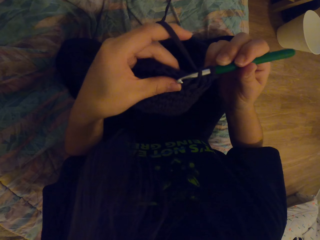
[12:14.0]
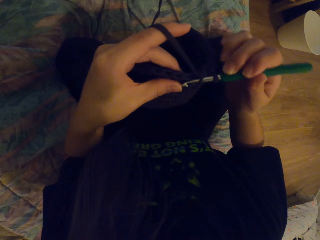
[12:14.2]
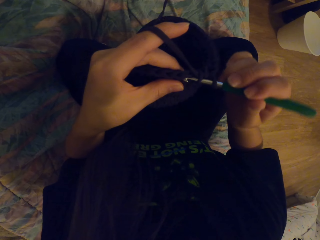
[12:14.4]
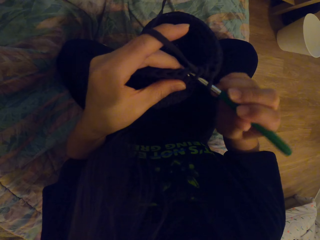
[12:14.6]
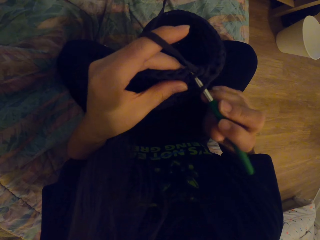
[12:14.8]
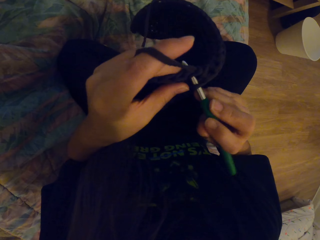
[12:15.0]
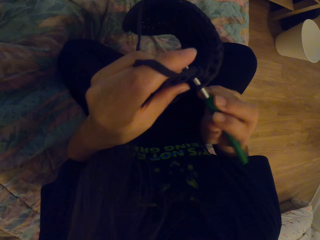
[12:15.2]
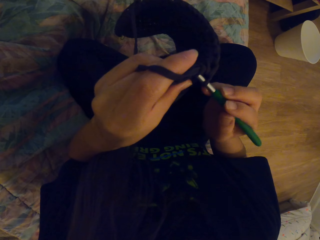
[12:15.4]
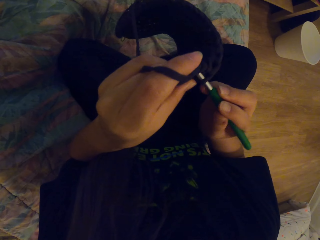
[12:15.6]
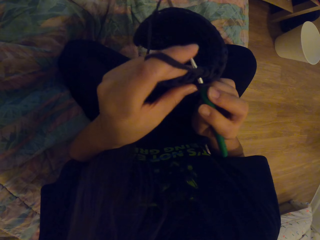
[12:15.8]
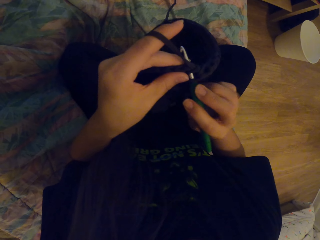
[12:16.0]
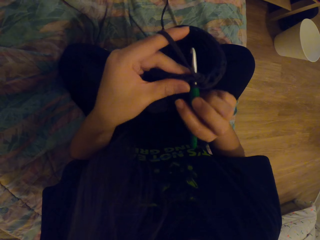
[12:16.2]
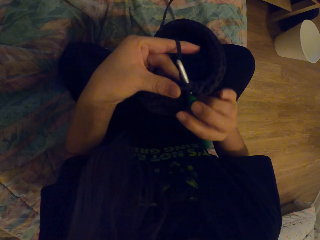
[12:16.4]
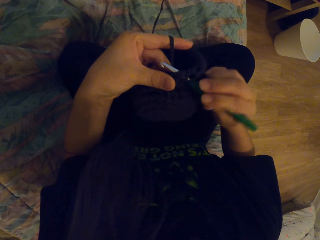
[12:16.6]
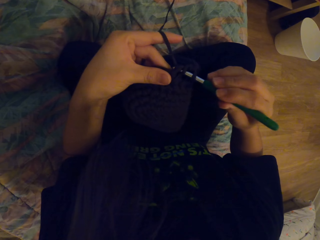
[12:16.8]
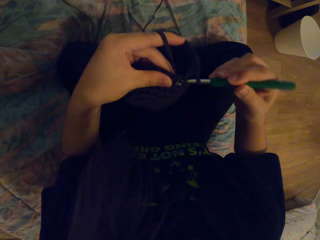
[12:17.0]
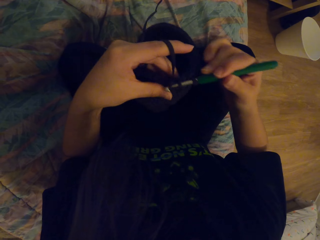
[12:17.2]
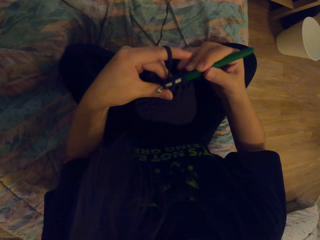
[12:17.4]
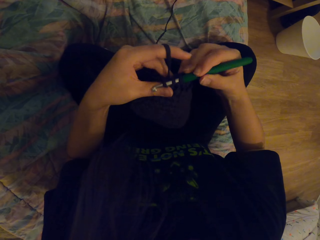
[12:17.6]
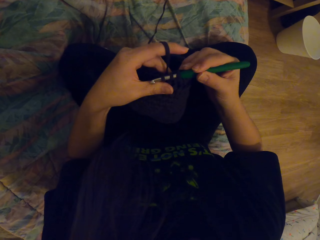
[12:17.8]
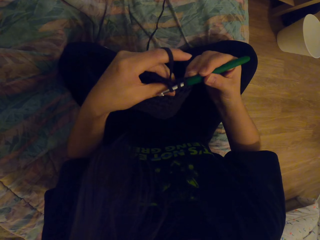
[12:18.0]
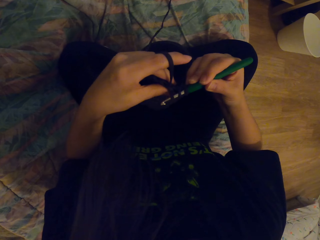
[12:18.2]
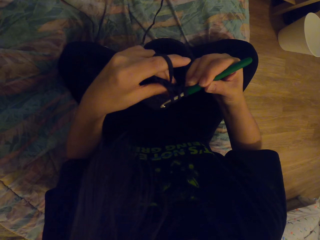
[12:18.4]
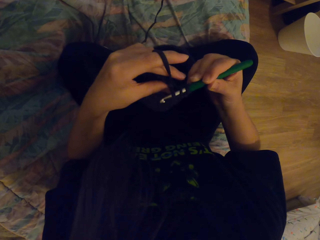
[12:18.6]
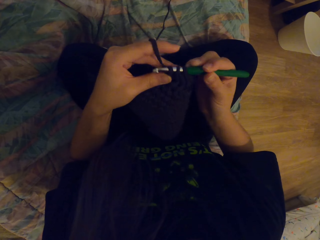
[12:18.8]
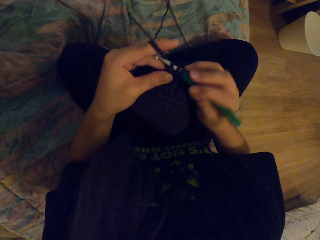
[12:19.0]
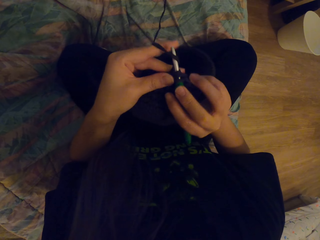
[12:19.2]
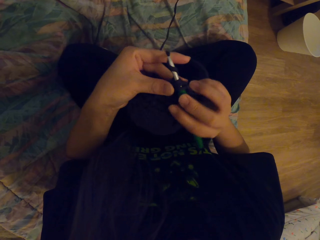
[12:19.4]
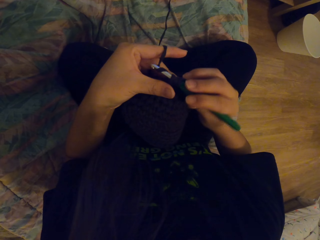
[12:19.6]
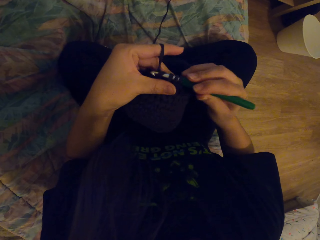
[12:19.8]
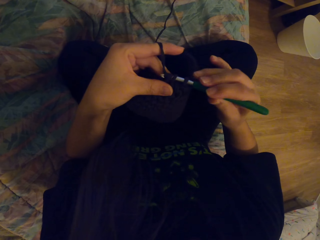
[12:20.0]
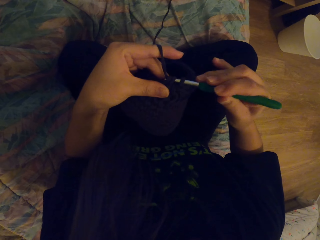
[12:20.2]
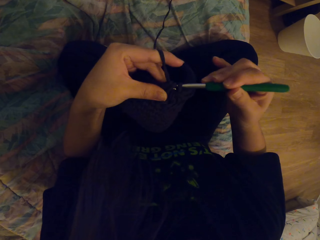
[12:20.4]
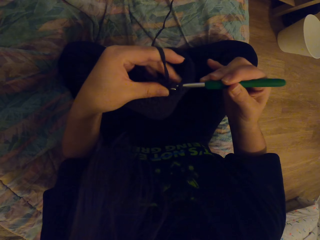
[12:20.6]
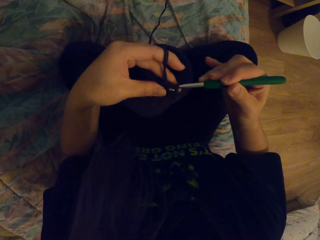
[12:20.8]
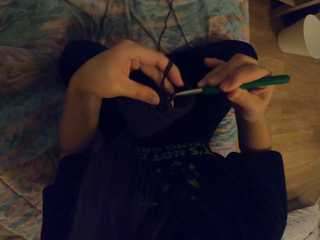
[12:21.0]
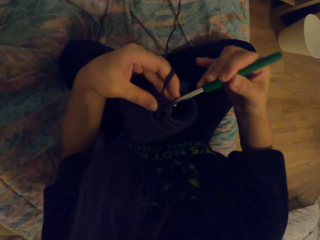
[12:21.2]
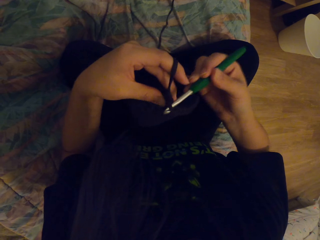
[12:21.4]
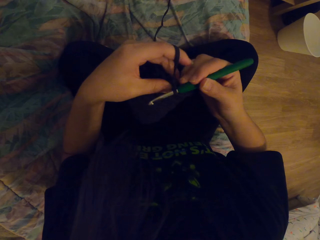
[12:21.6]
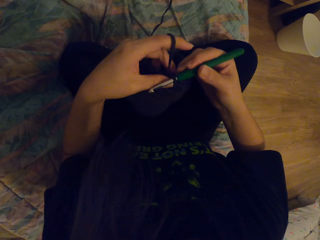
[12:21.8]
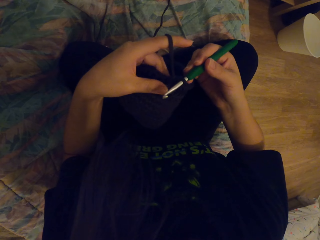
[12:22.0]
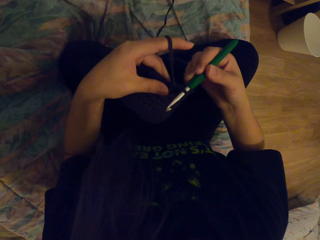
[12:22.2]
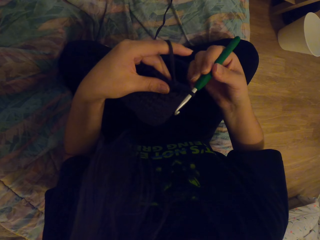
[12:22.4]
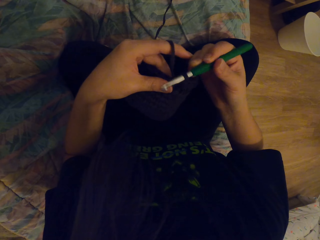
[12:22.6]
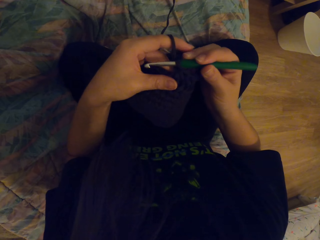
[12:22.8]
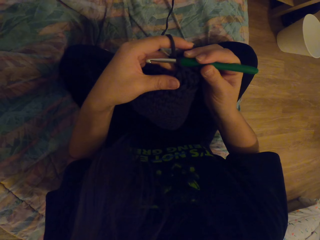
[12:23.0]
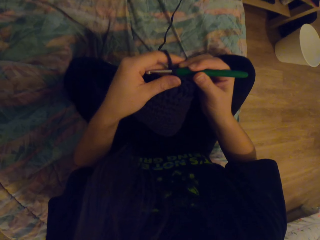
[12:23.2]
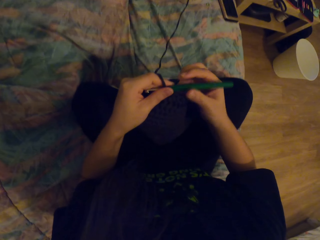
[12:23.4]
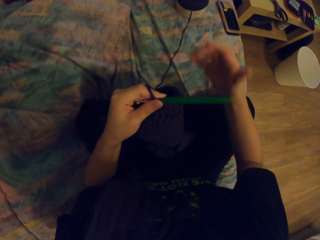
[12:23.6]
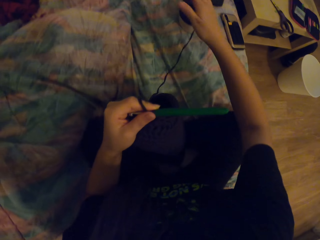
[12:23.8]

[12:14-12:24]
The camera wearer holds the fabric in the crochet. They weave the fabric with the crochet.

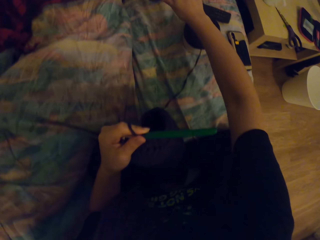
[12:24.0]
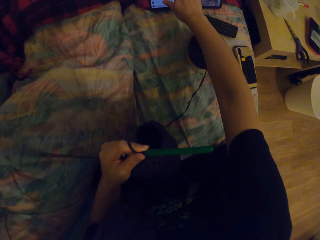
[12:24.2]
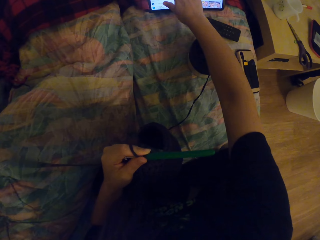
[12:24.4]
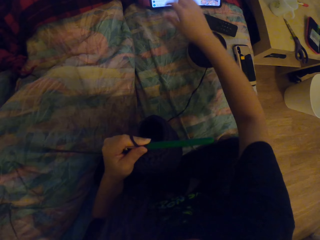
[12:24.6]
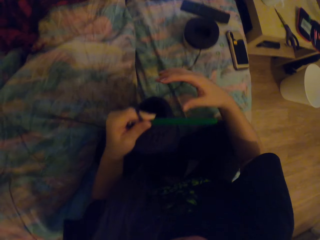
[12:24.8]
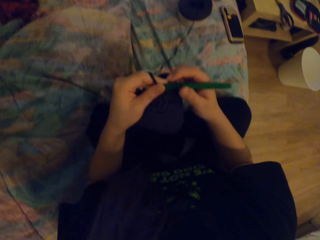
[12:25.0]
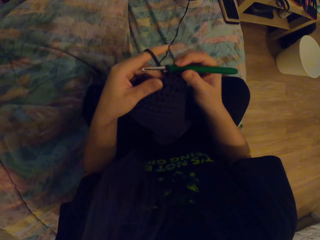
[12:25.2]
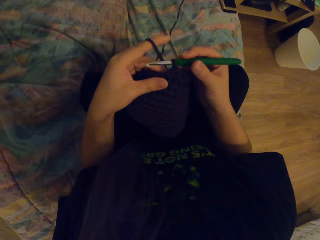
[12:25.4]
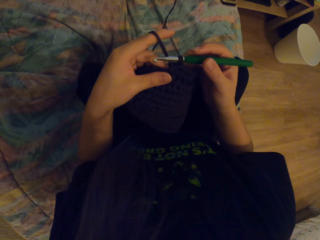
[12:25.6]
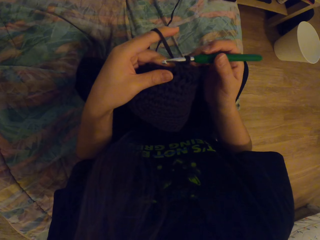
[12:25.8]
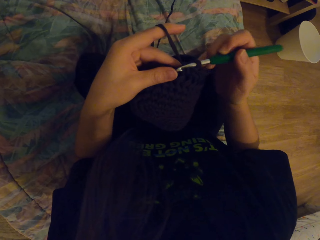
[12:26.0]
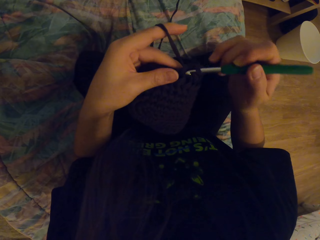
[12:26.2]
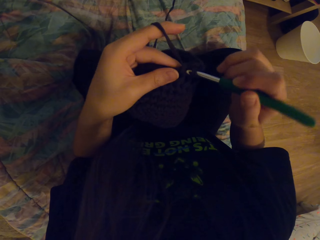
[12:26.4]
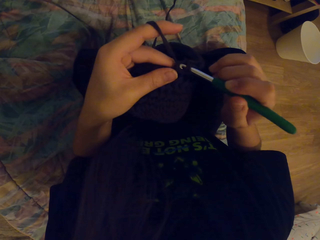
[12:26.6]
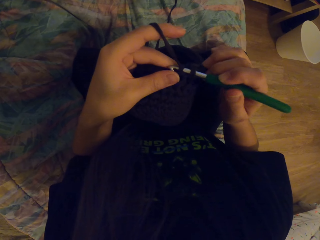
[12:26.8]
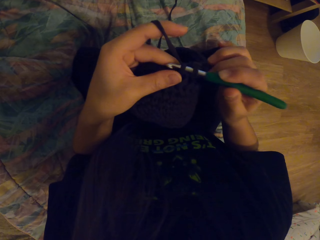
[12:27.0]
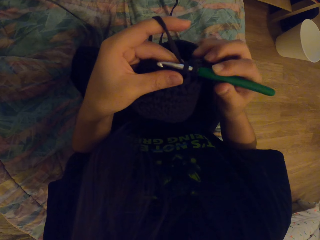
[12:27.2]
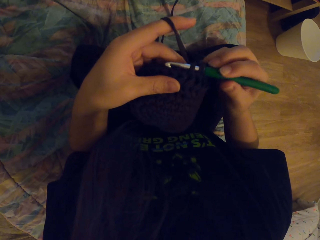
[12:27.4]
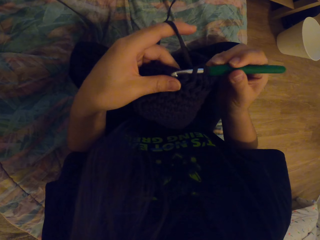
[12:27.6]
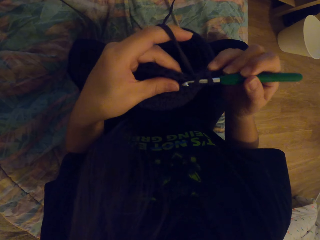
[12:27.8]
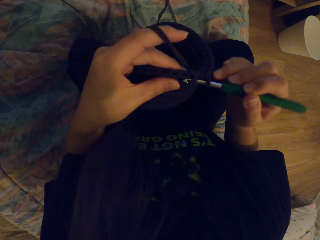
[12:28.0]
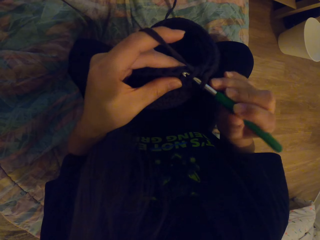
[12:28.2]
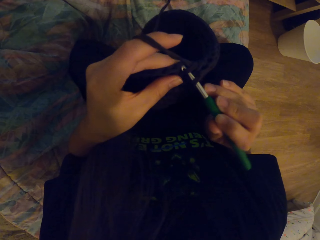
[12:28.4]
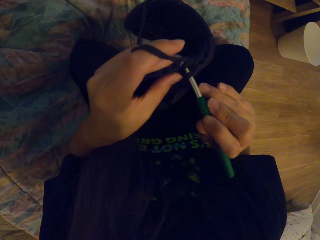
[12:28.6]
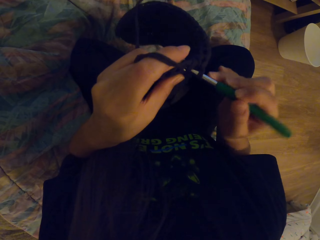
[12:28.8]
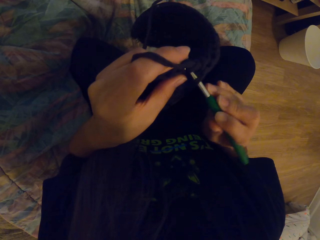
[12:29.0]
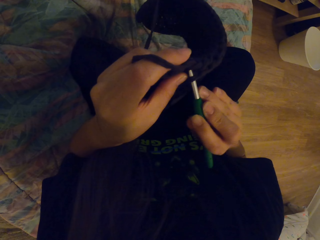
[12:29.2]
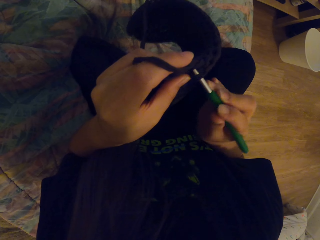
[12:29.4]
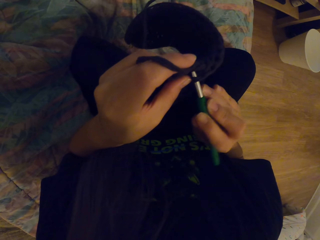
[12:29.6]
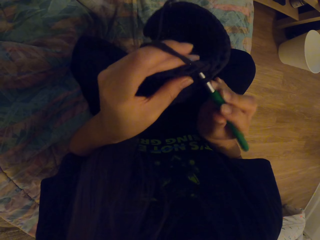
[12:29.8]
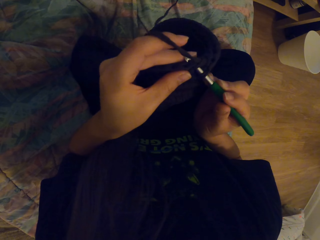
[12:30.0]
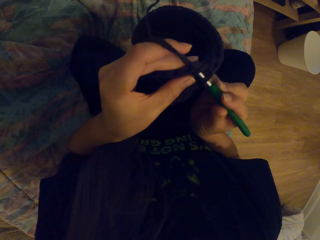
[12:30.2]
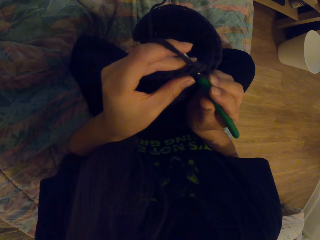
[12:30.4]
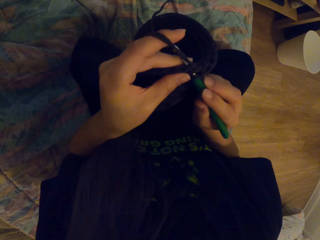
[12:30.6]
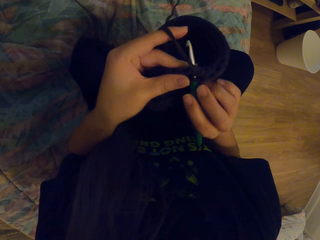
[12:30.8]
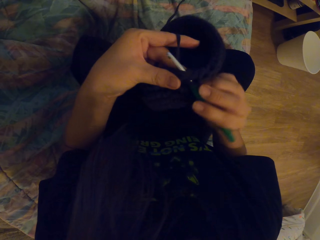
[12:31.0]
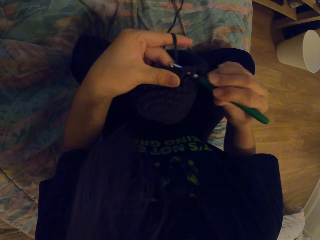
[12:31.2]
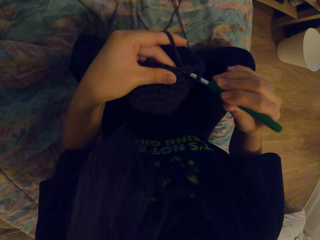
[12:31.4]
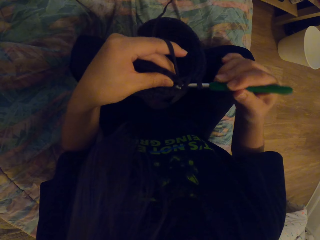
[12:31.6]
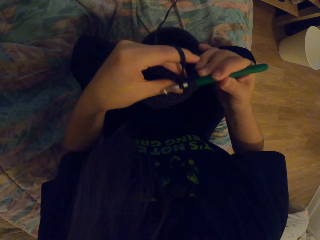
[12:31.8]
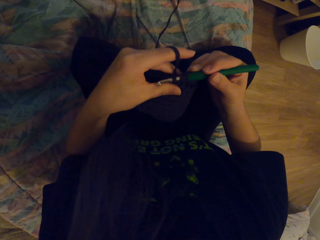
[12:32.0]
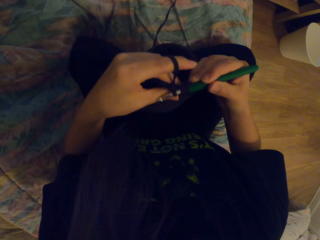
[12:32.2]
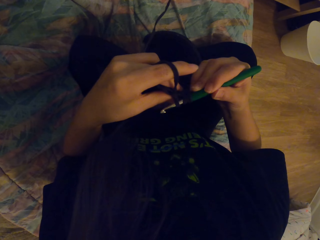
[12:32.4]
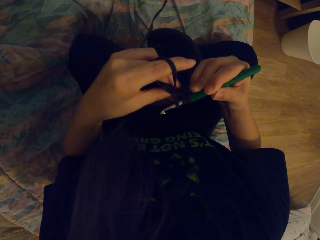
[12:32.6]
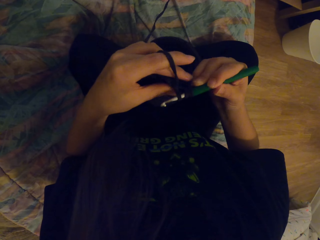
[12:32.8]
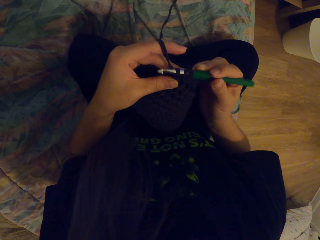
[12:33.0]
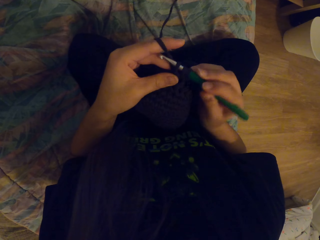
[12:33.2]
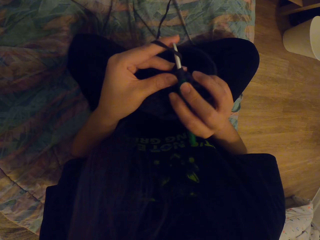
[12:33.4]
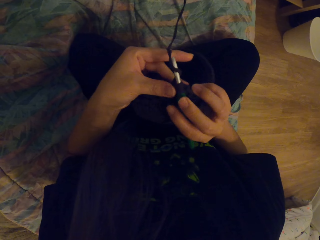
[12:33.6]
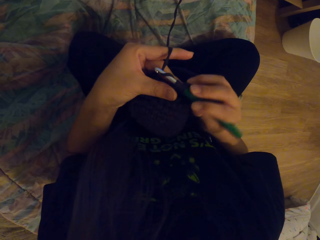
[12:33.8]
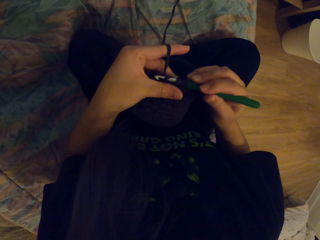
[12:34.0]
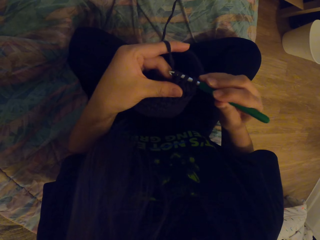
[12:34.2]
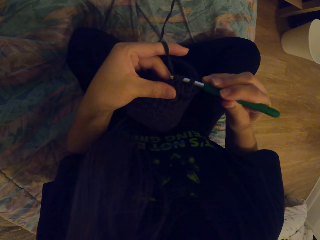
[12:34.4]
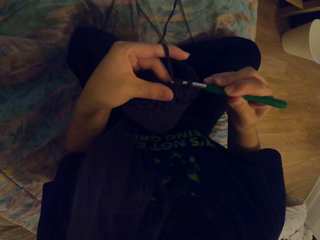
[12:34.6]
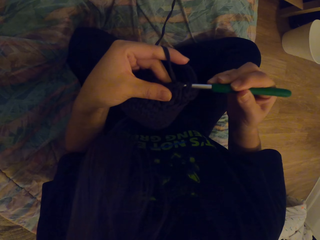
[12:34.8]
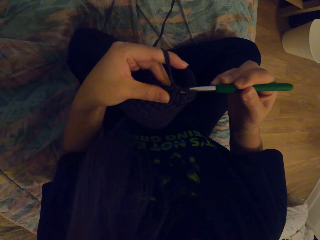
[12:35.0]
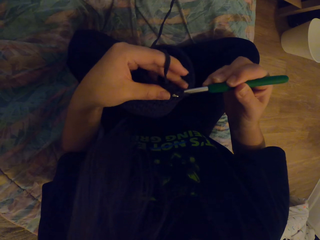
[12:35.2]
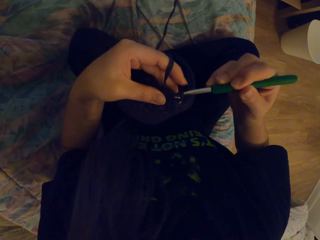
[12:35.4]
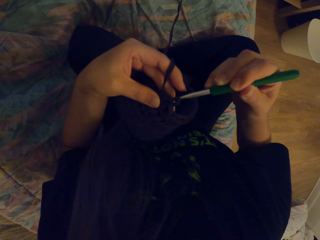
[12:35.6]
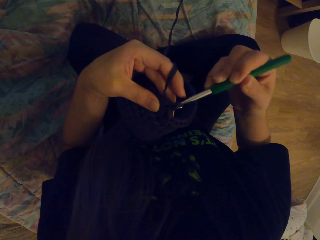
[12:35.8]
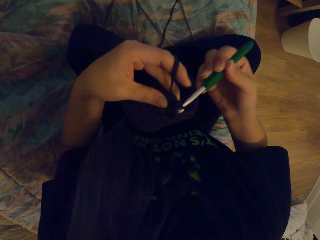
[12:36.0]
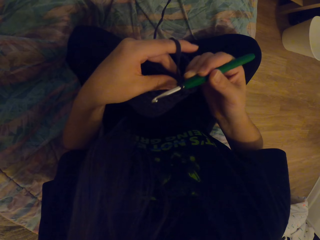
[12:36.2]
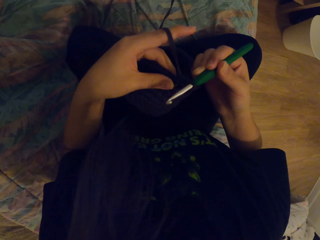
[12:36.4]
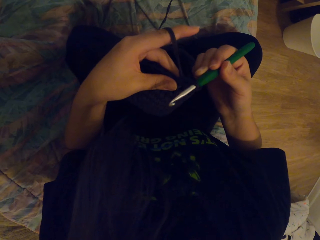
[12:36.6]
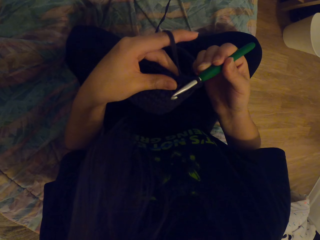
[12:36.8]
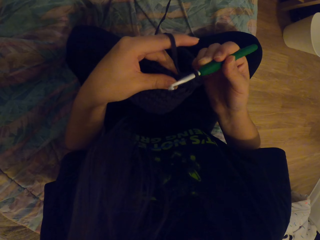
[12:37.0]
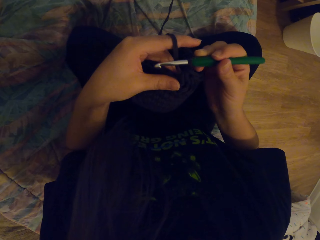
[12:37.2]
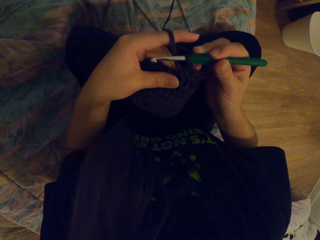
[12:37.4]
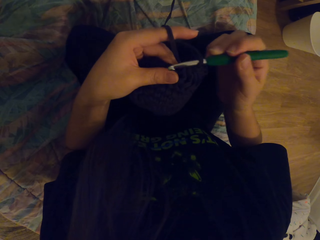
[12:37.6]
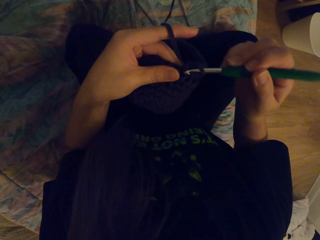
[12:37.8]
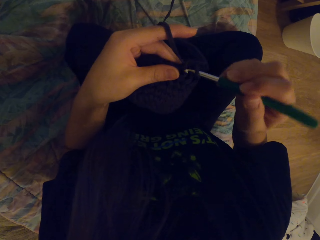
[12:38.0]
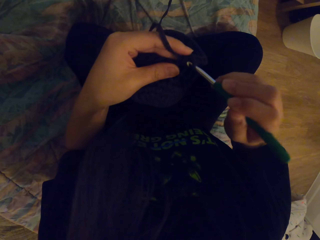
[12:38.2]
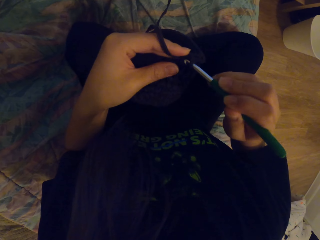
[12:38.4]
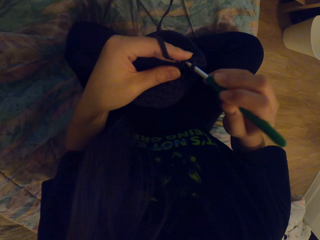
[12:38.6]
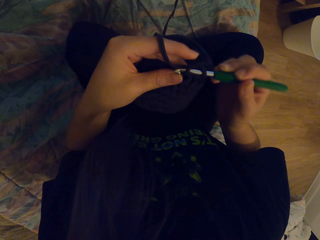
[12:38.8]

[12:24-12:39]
The camera wearer touches the phone or laptop. They crochet.
